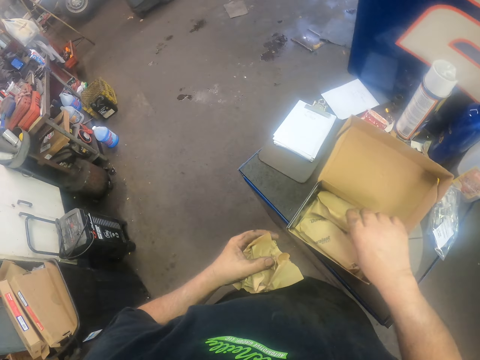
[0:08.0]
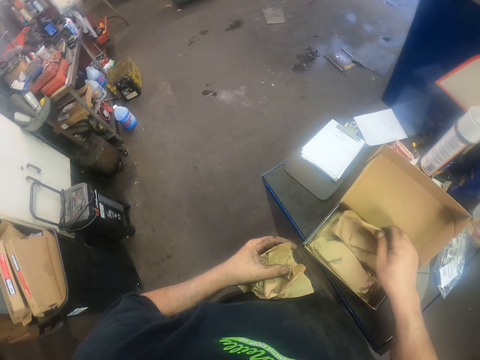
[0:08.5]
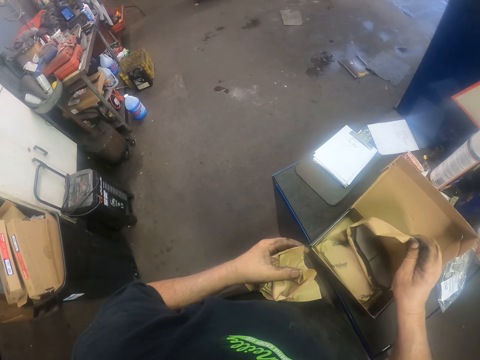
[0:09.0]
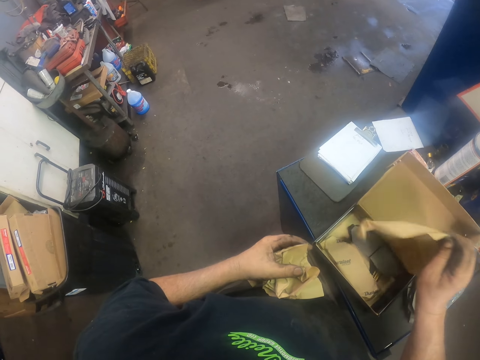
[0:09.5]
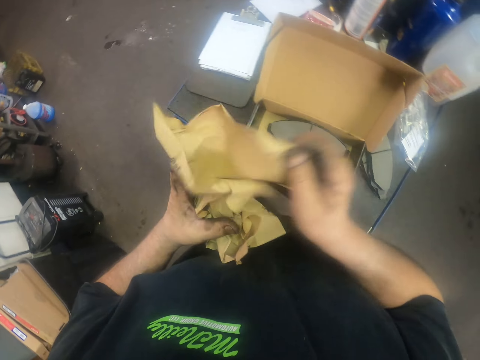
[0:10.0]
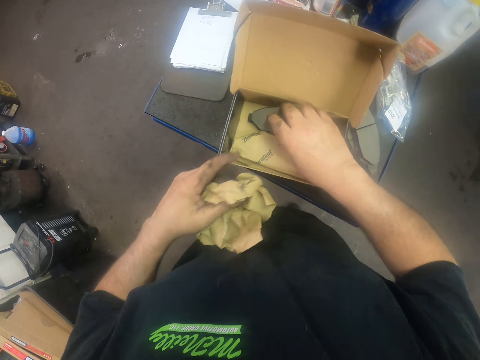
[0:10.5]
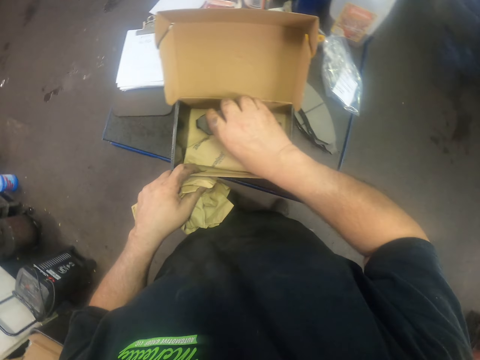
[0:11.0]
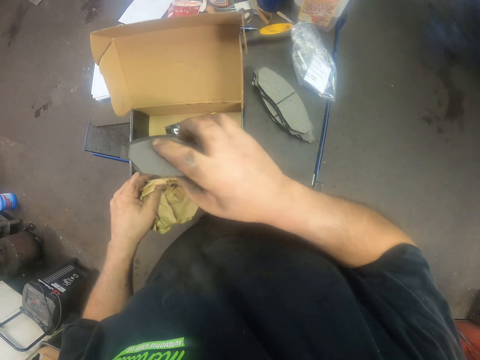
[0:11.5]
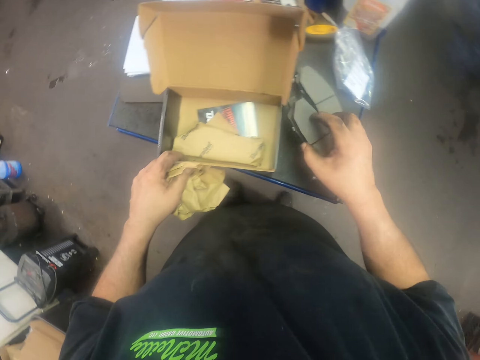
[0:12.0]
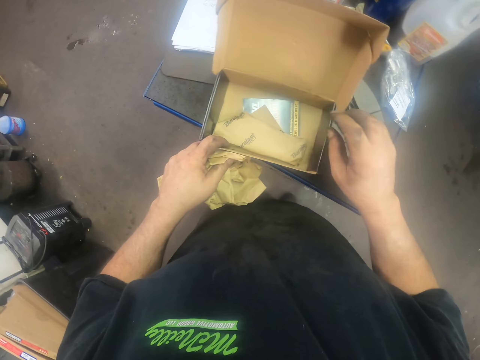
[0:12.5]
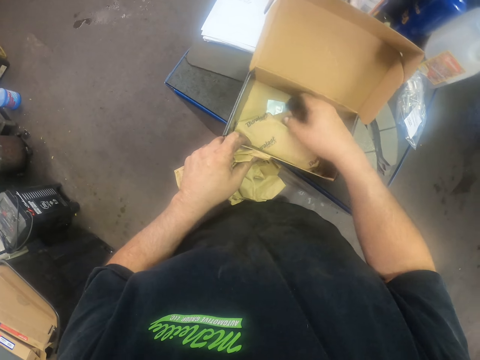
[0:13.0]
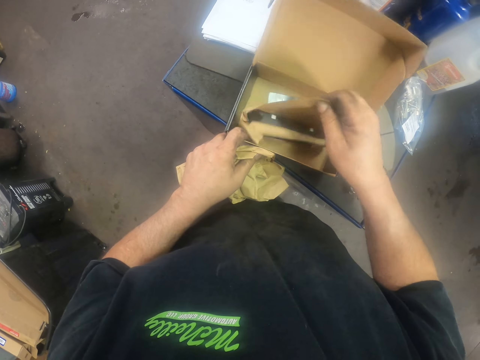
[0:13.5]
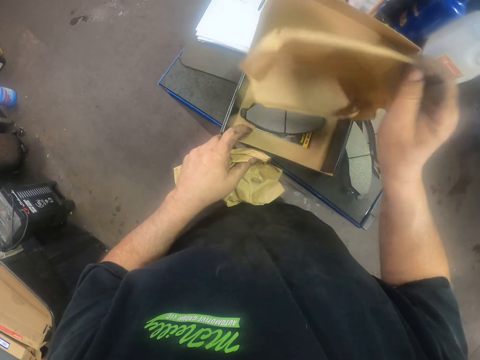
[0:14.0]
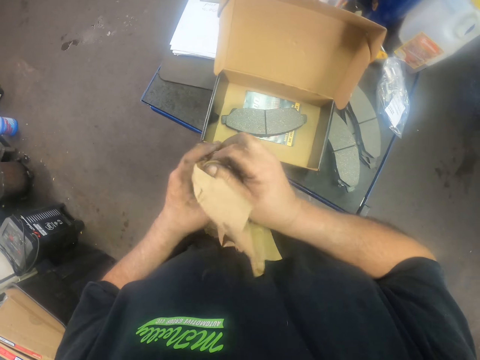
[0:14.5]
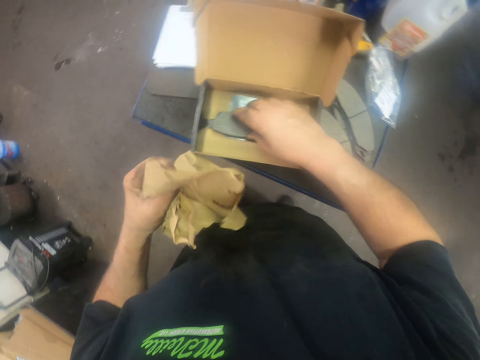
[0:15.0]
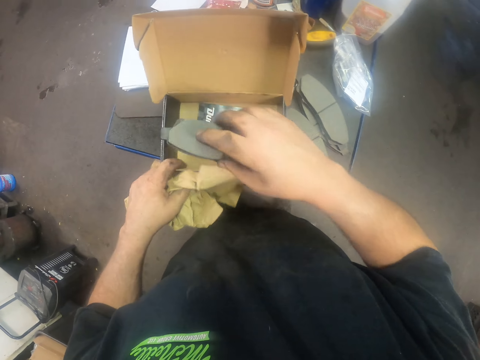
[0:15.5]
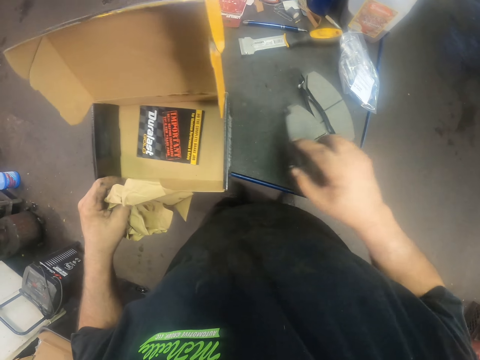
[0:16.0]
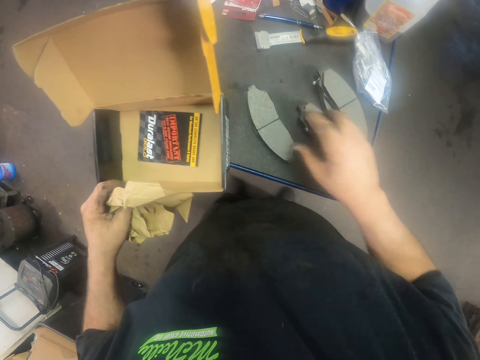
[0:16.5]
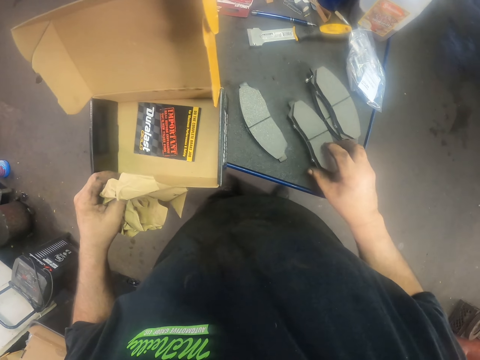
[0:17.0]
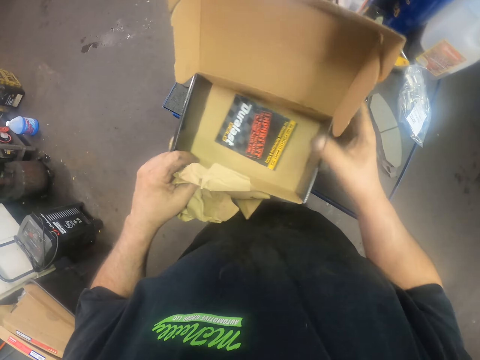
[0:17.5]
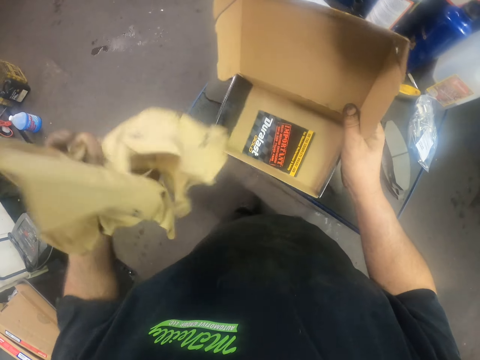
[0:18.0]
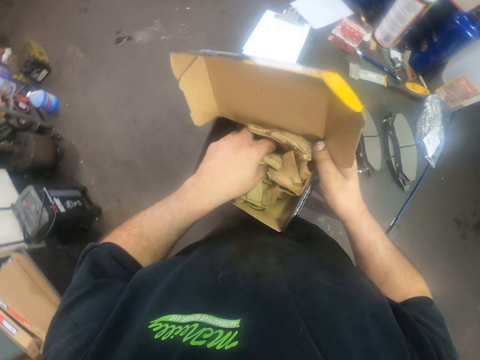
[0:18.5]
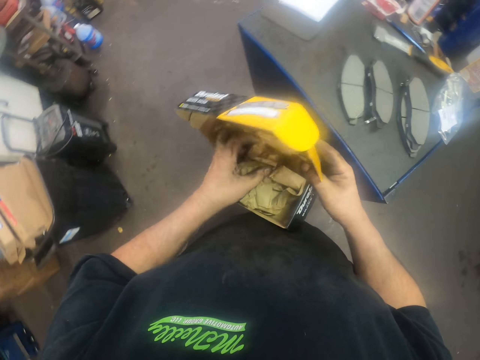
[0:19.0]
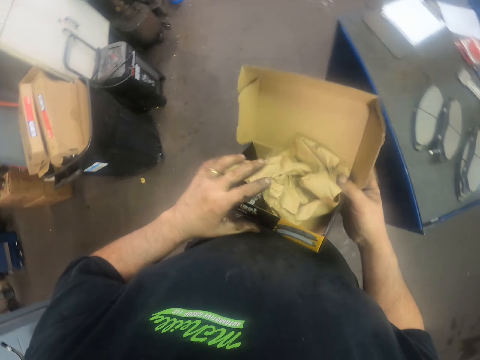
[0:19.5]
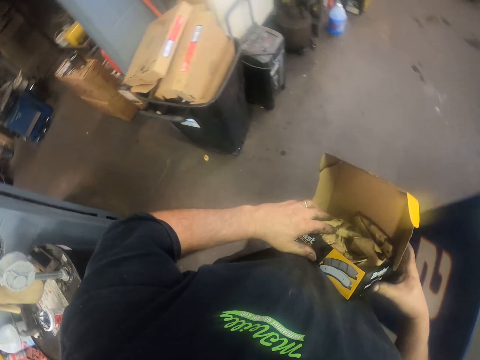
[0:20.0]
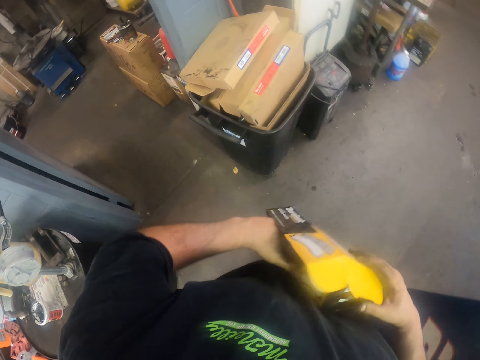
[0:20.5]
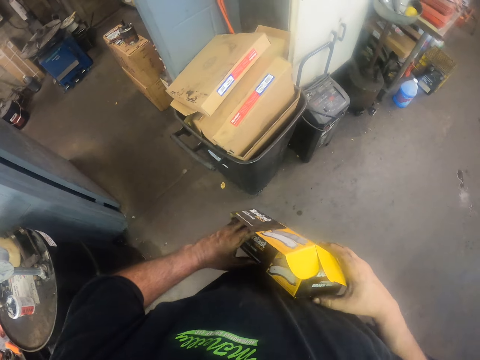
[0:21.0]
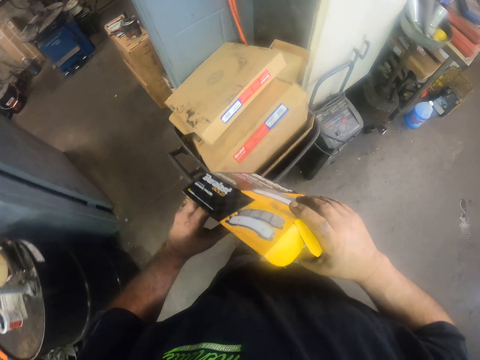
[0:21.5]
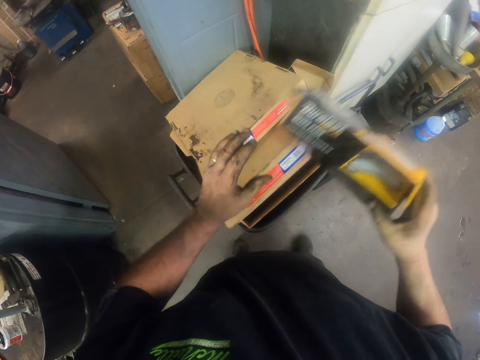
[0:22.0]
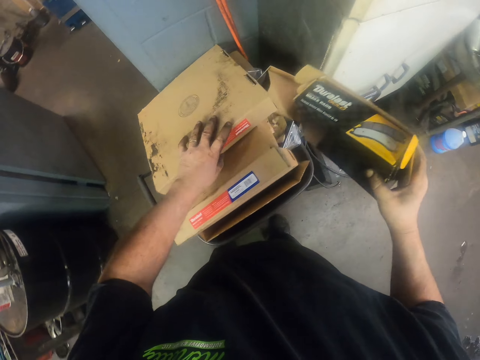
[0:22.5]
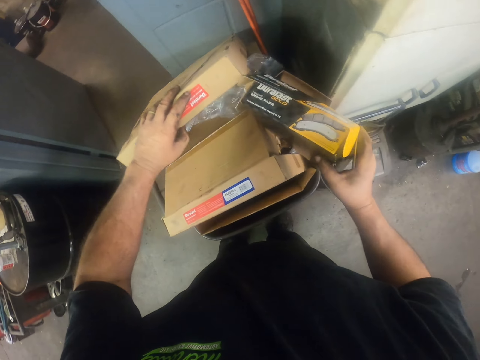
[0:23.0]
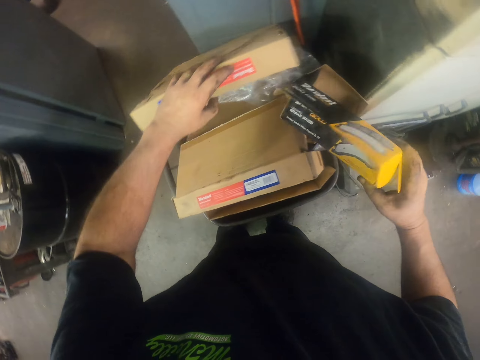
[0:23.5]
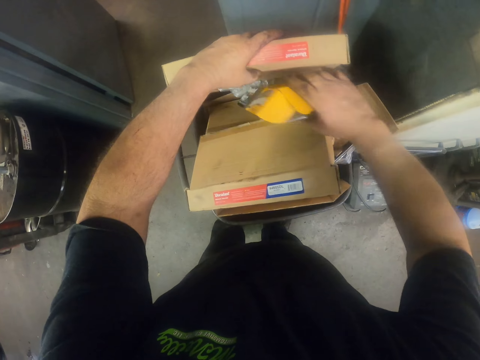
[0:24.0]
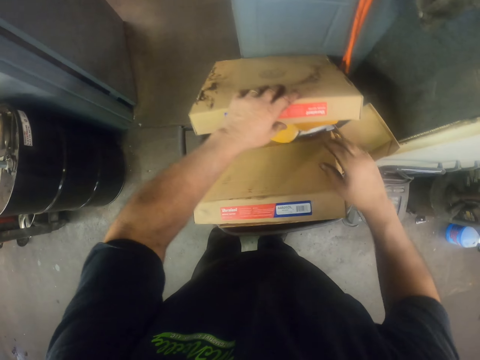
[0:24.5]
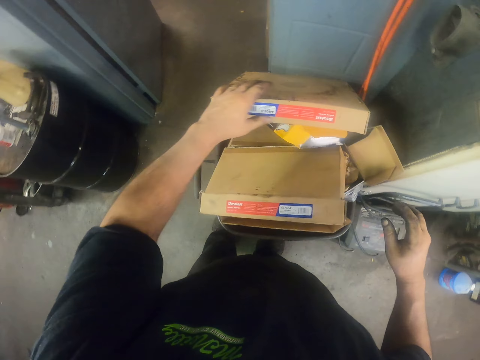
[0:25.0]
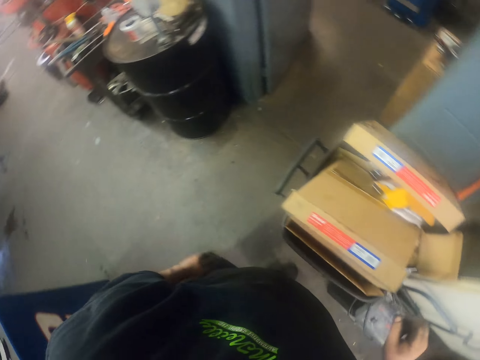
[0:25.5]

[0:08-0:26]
The camera wearer removes a brake pad from a paper. They pick up a brake pad. They unfold the brake pad. They put the brake pad on the cabinet. They pick up a brake pad, remove the brake pad from a paper, and unfold the brake pad. They pick up a brake pad. They put the brake pad on the cabinet. They carry a box. They move a brake pad. They put the papers in the box. They move. They put the box in a bin.

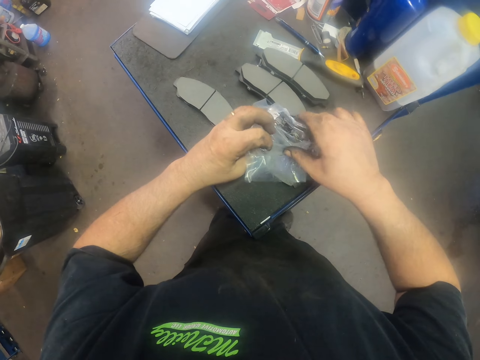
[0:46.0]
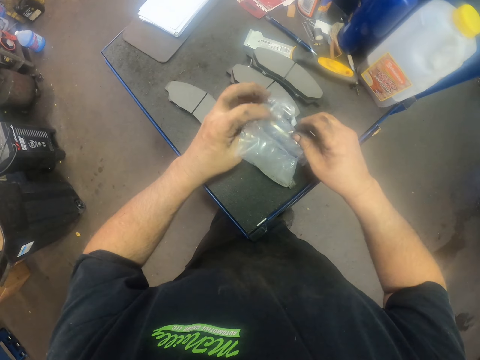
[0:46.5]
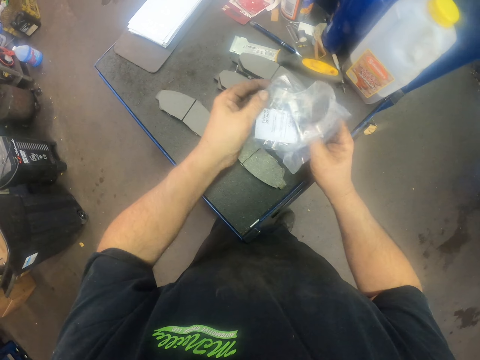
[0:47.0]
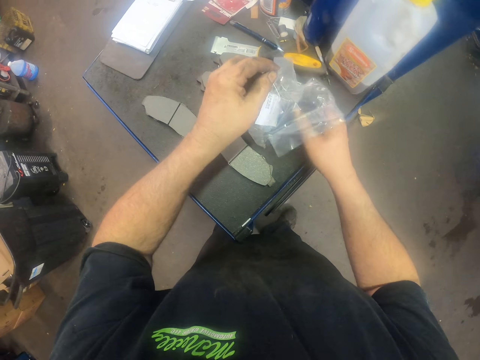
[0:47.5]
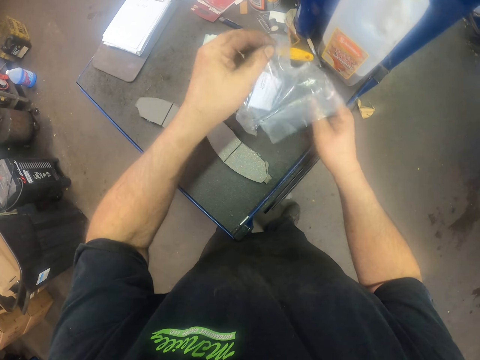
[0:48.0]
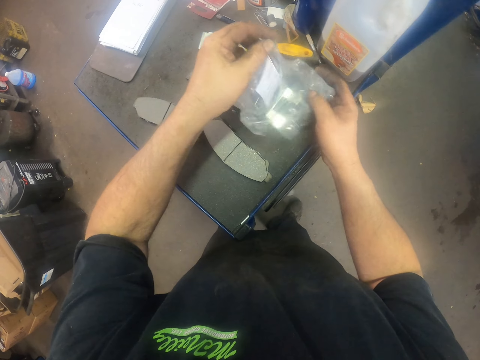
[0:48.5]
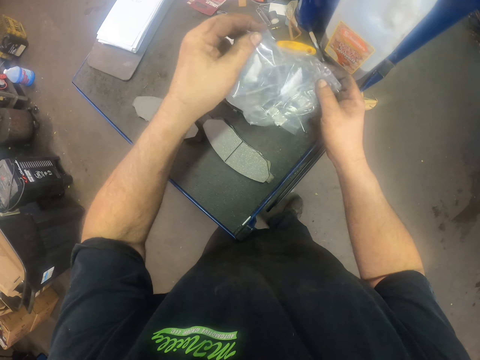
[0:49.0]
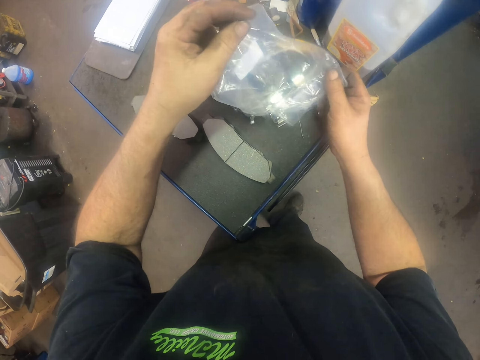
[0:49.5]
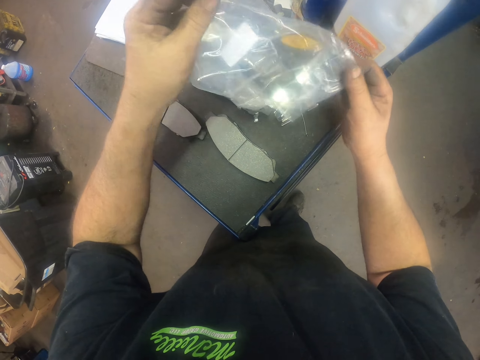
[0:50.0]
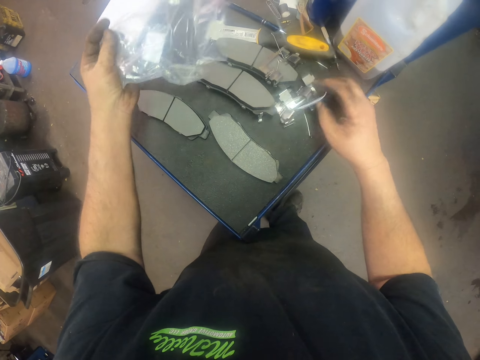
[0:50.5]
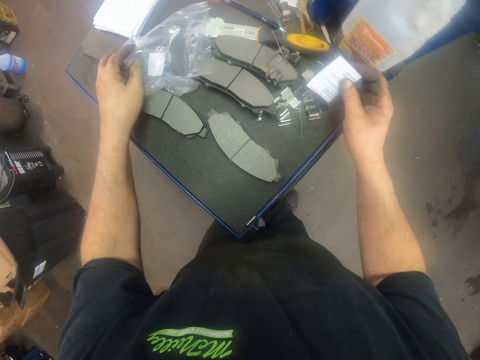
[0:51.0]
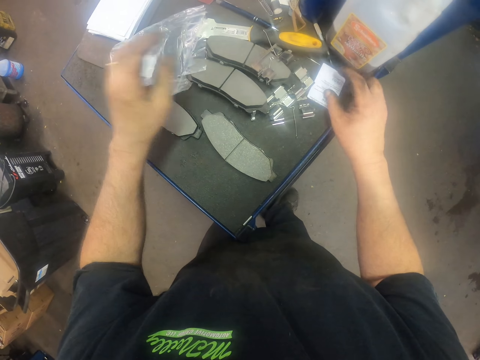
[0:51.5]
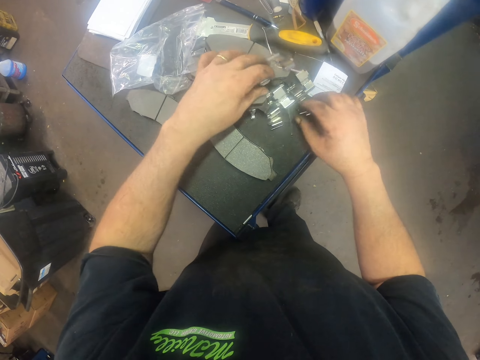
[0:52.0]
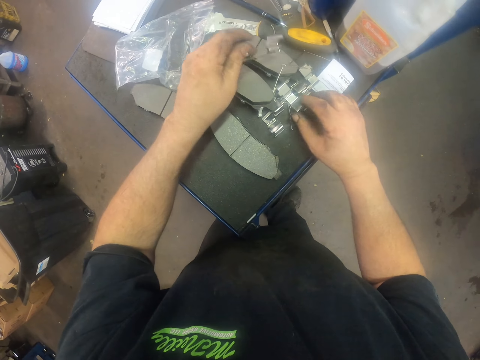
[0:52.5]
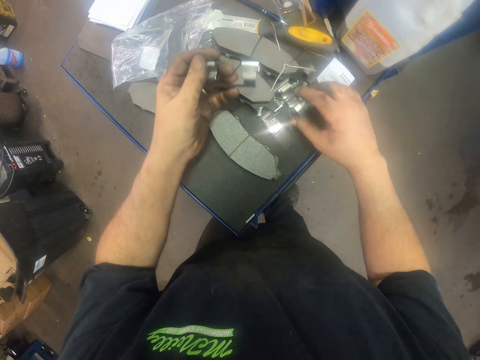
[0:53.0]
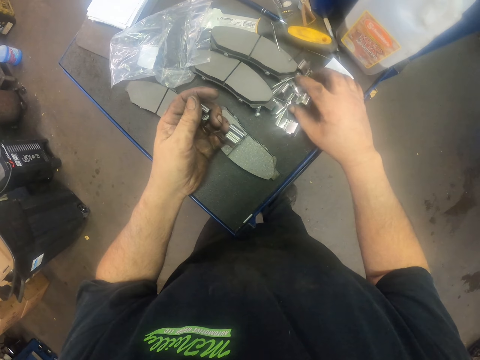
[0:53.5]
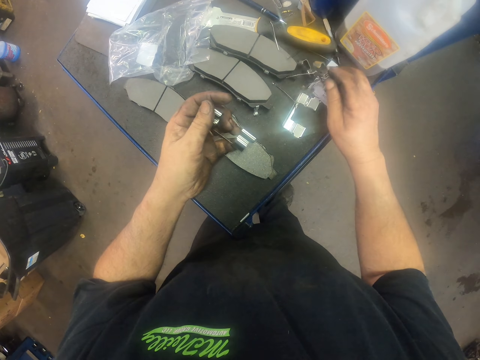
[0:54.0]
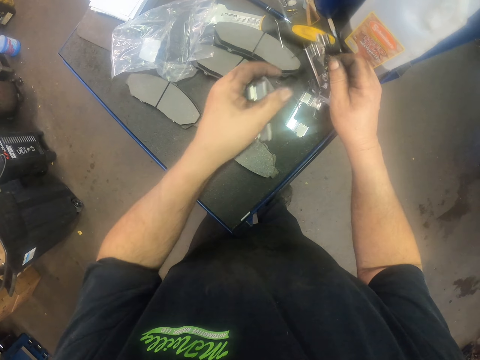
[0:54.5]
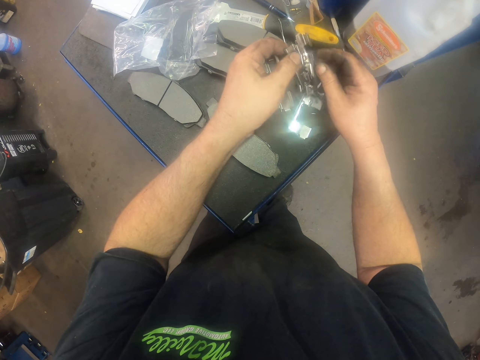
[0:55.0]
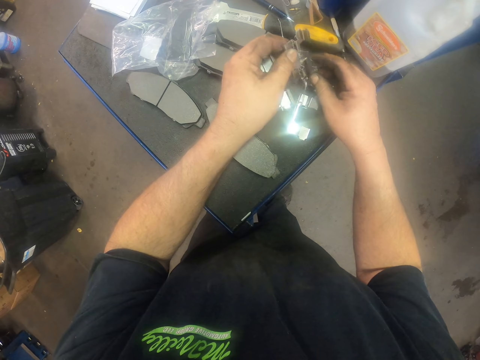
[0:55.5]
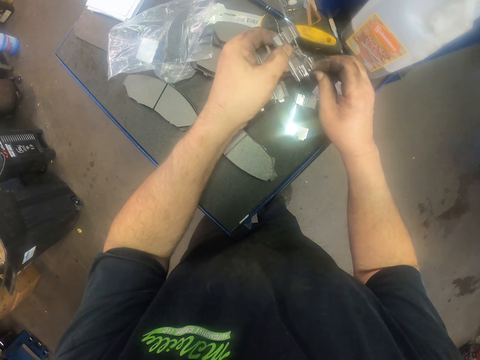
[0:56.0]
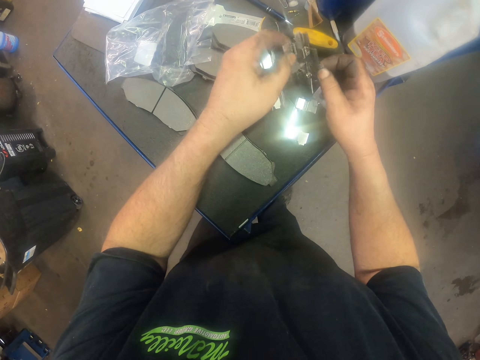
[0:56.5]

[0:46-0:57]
The camera wearer puts the pad clips on the cabinet. They remove something from polythene. They pick up the pad clips.
